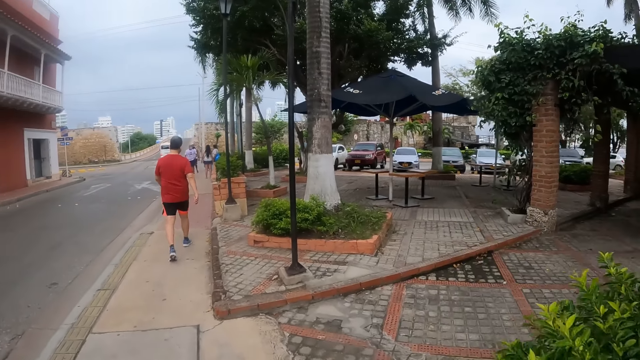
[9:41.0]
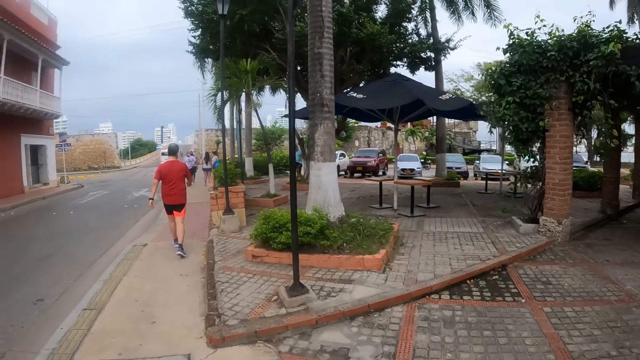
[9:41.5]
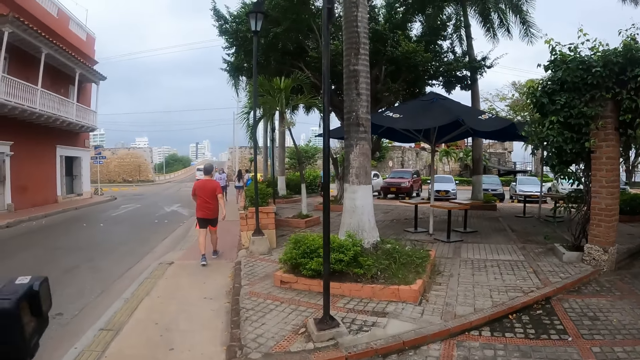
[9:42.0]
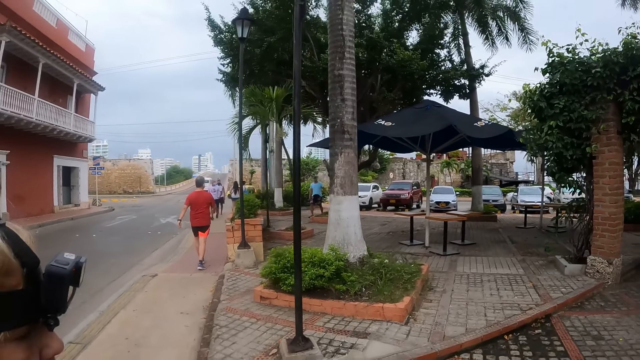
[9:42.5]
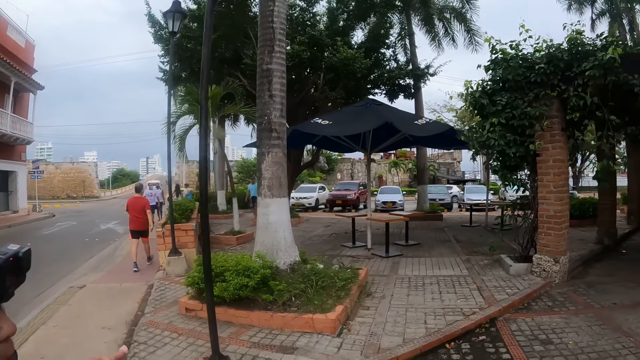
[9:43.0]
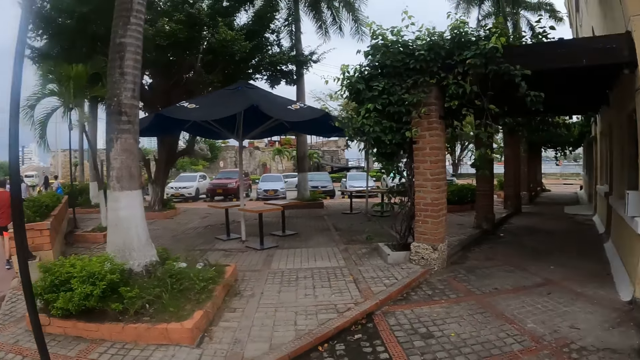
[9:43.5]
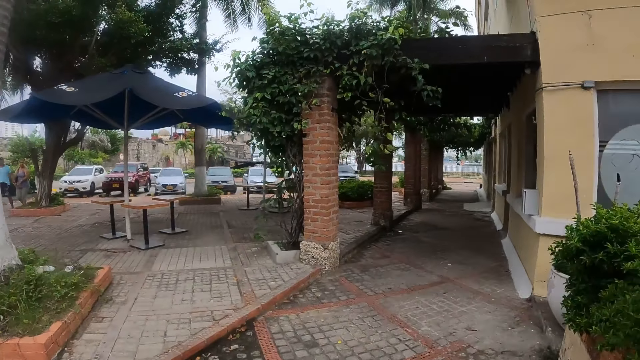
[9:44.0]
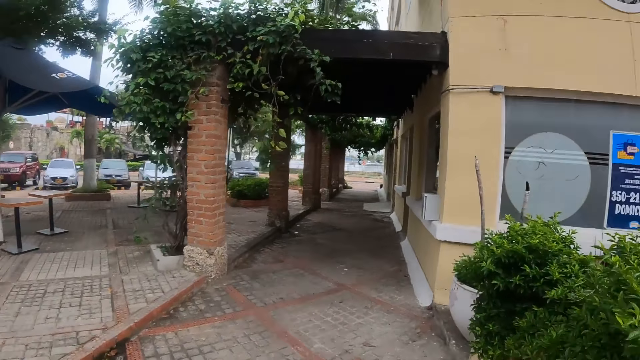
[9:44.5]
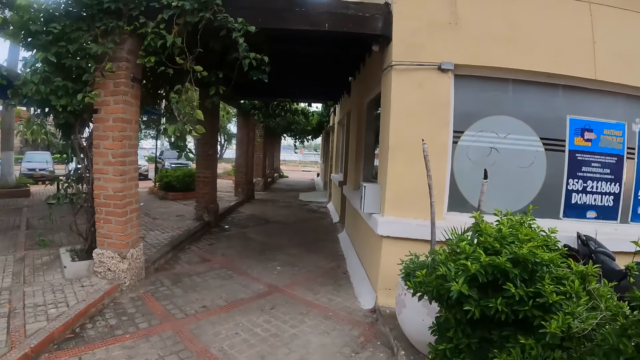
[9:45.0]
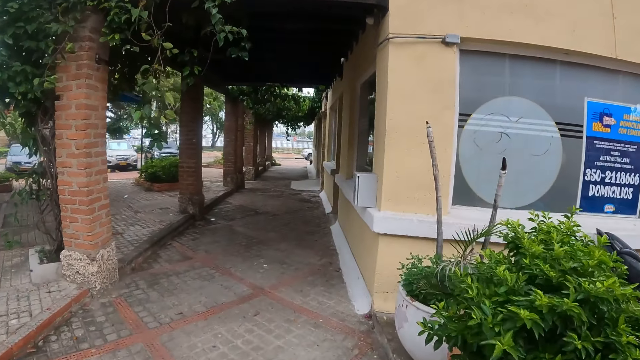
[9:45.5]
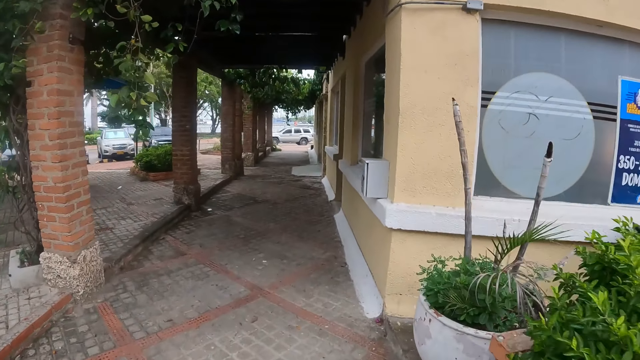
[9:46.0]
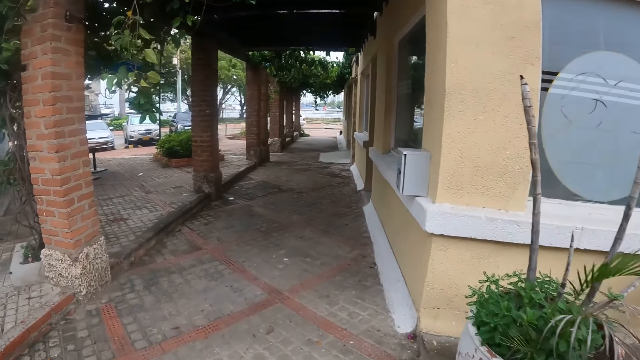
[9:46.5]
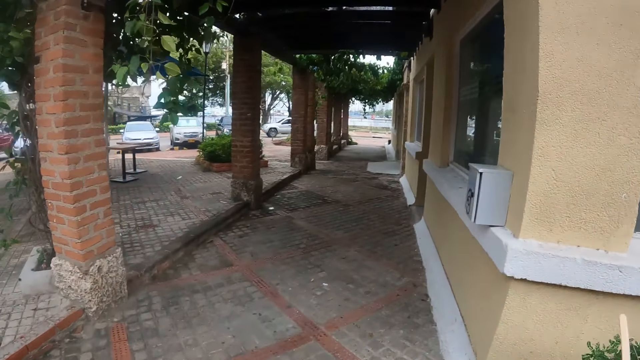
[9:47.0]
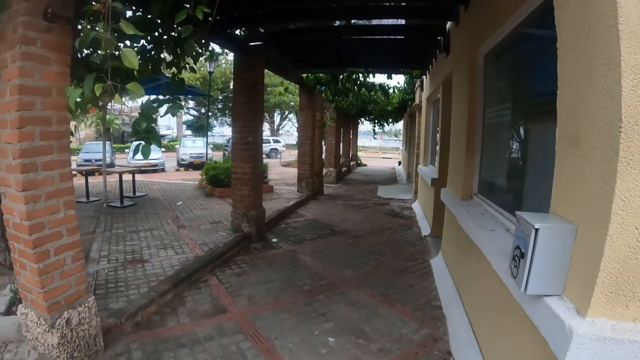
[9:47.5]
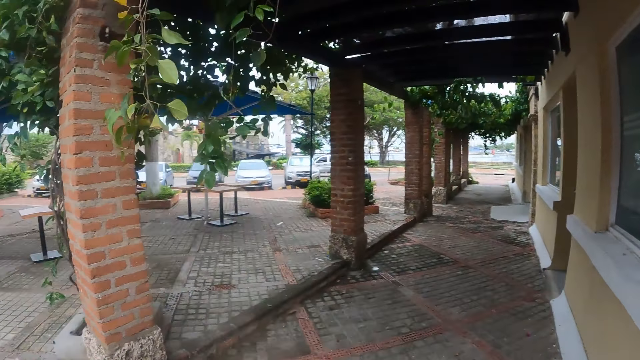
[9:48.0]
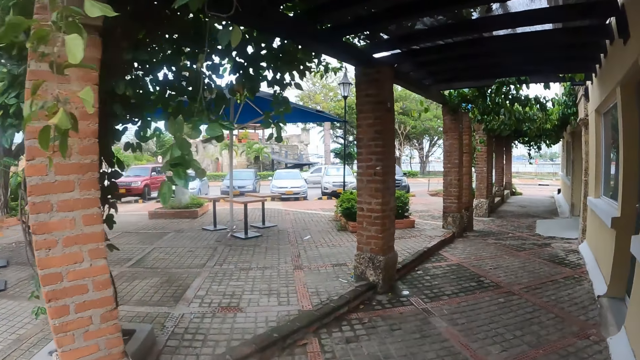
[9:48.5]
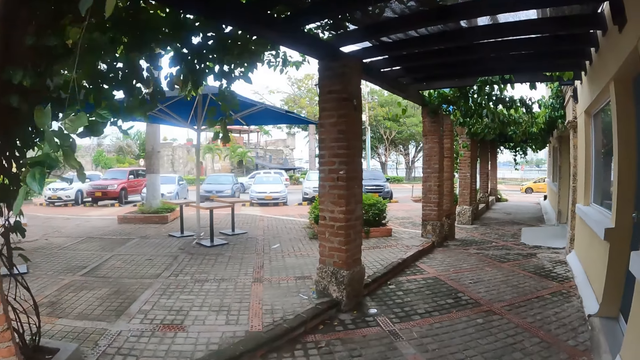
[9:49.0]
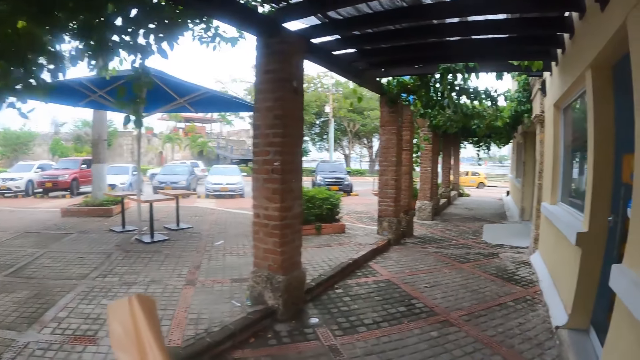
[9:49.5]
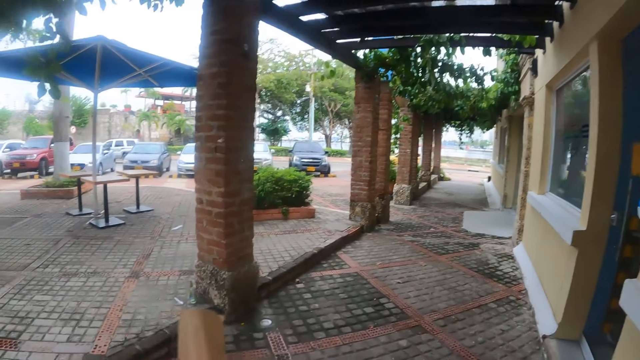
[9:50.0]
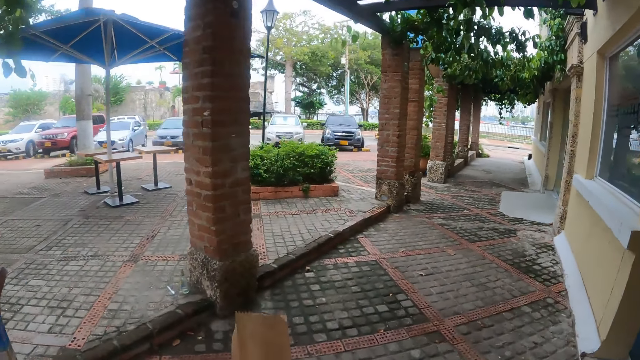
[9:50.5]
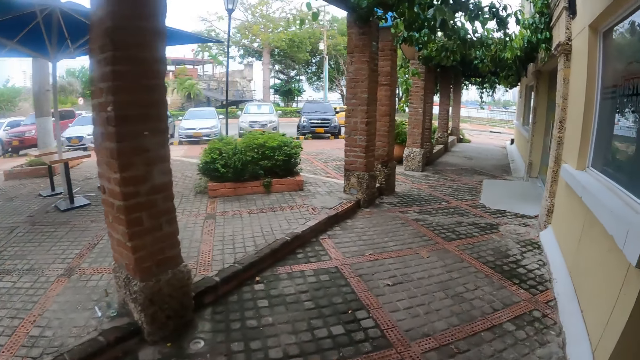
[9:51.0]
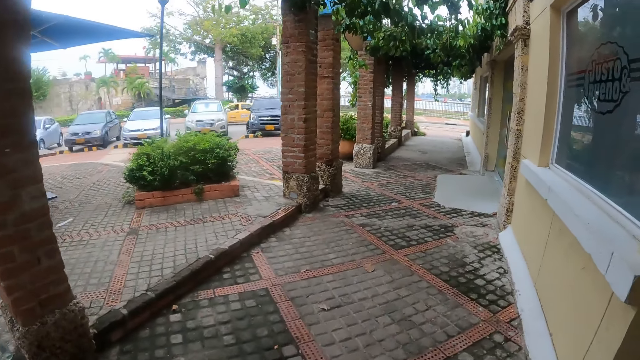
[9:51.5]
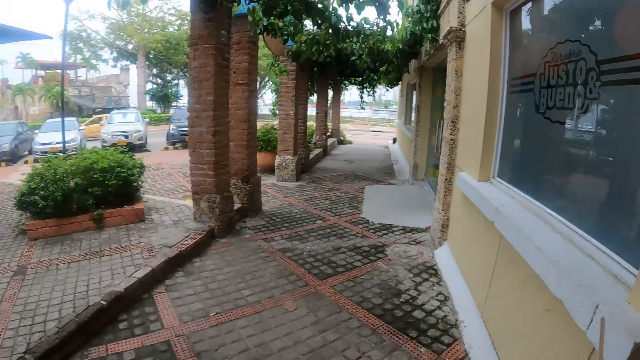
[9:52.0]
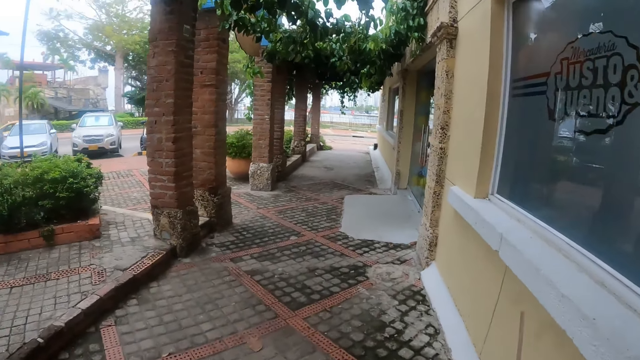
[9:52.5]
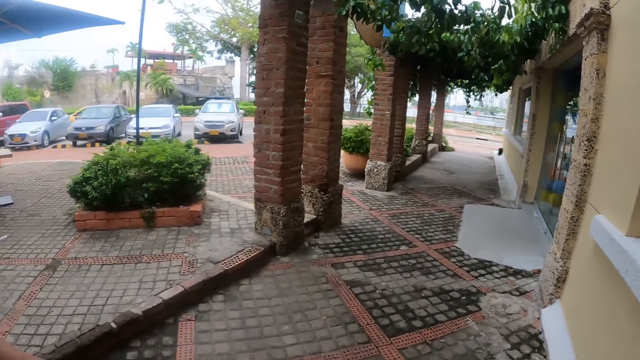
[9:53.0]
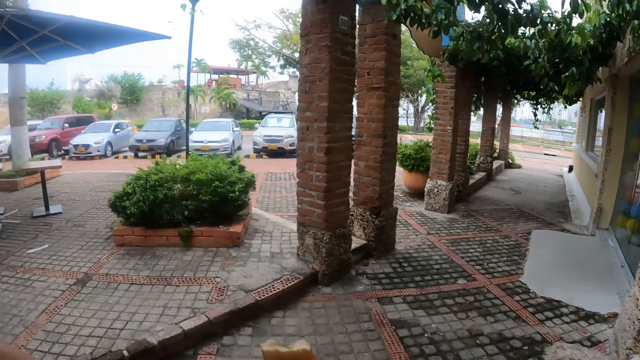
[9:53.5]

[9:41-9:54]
A woman walks around. The camera wearer walks around on a pavement. The woman carries a khaki bag.

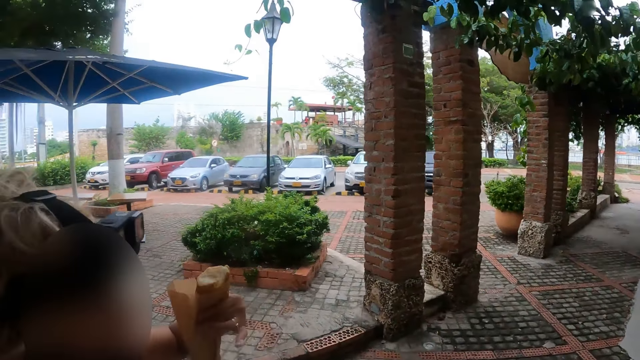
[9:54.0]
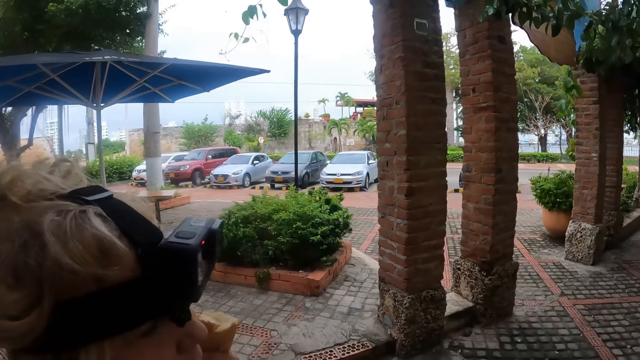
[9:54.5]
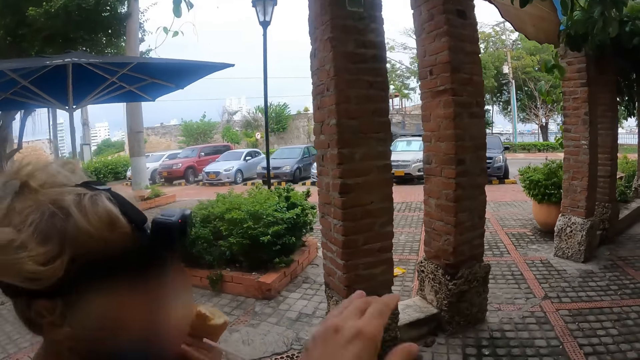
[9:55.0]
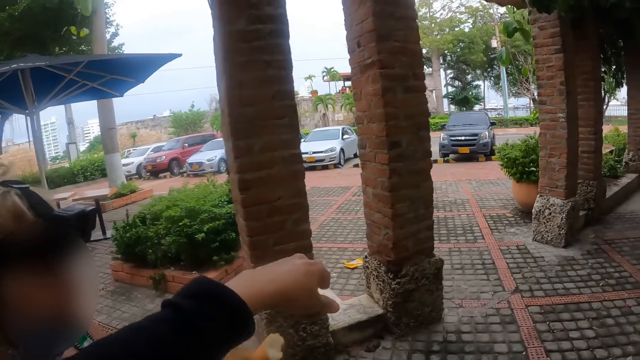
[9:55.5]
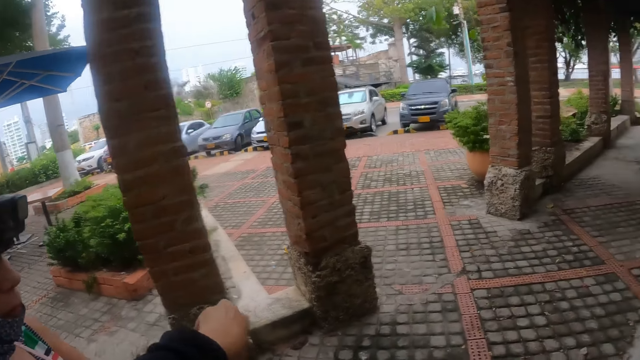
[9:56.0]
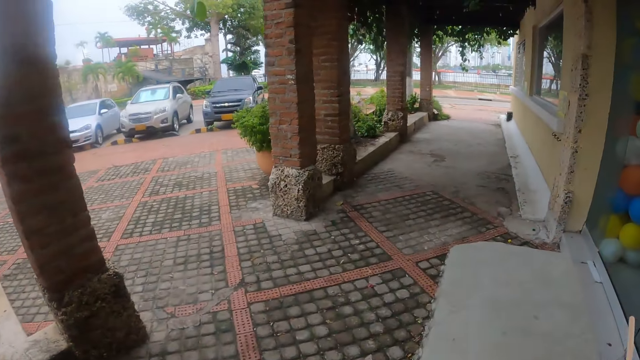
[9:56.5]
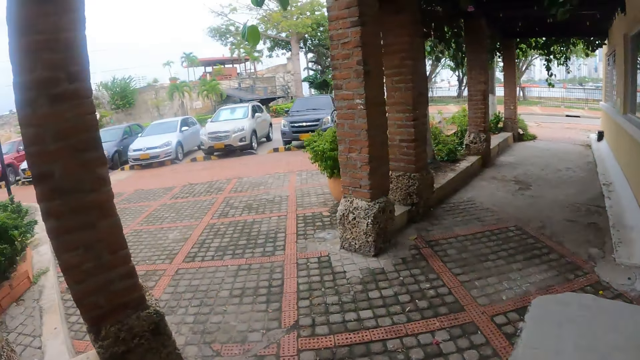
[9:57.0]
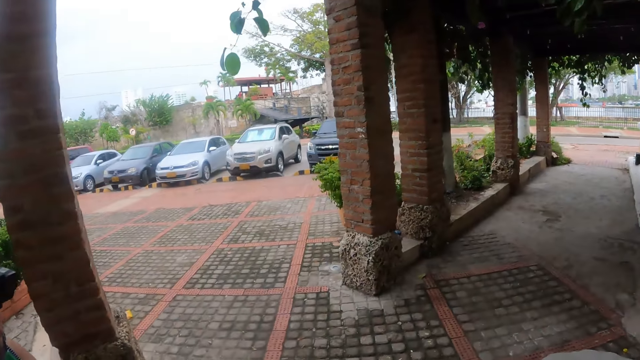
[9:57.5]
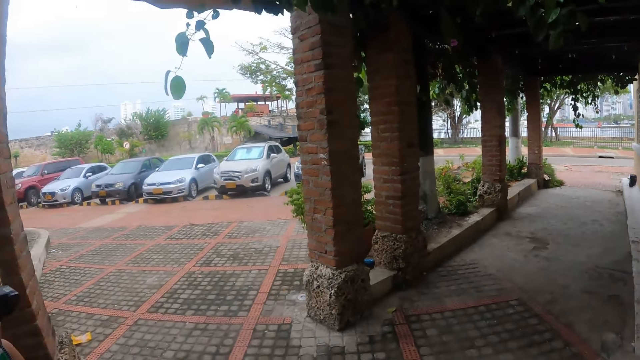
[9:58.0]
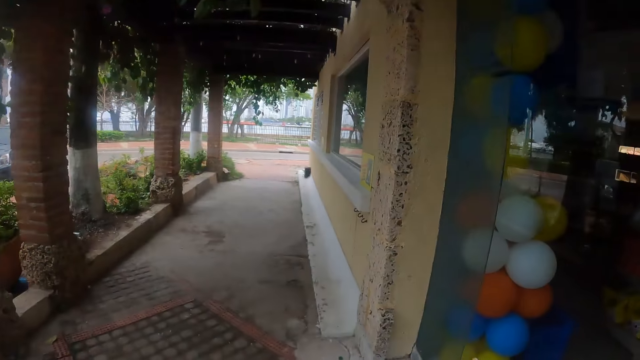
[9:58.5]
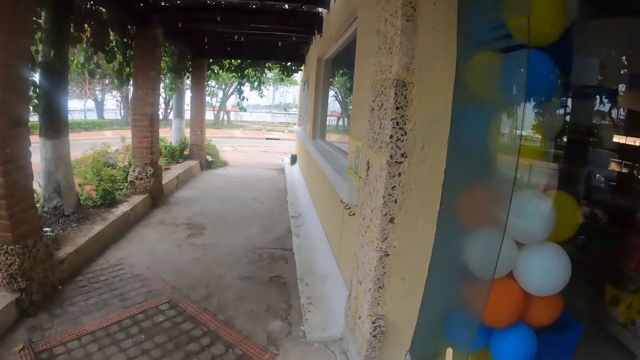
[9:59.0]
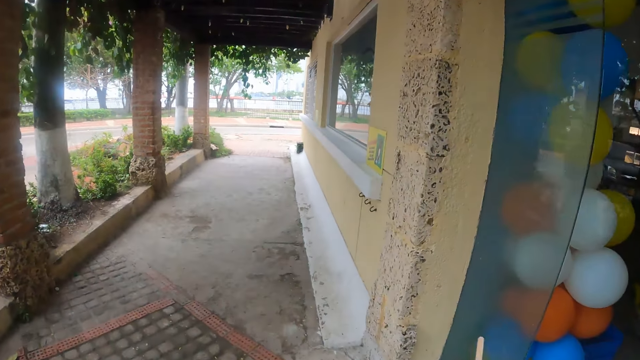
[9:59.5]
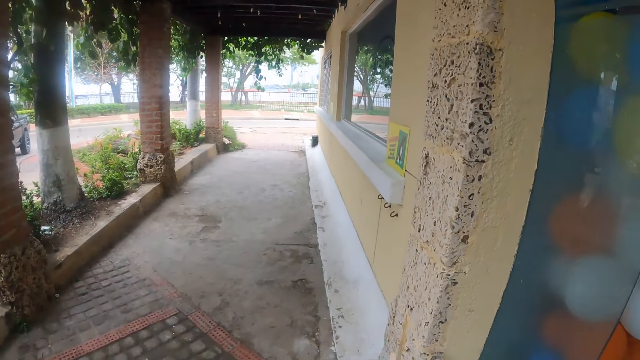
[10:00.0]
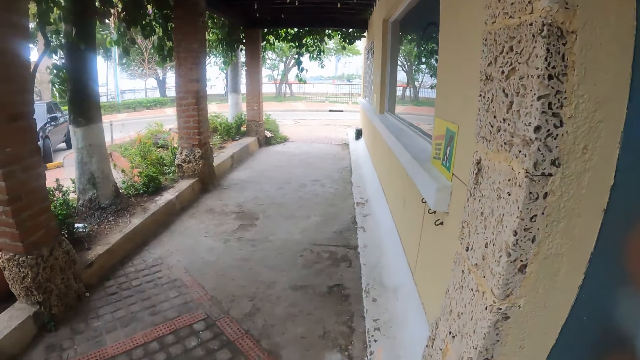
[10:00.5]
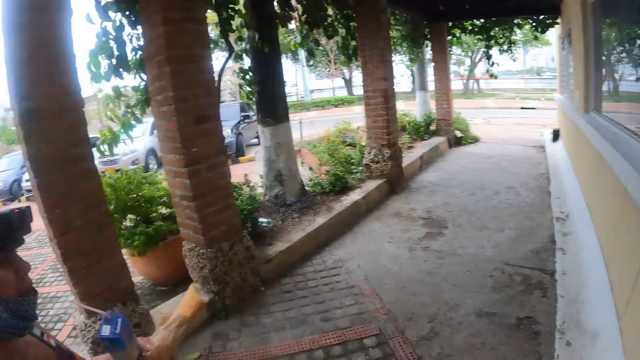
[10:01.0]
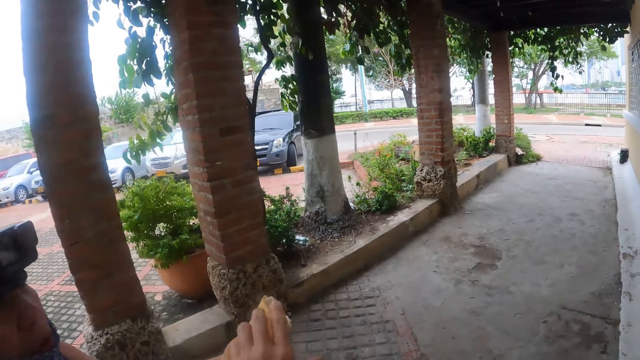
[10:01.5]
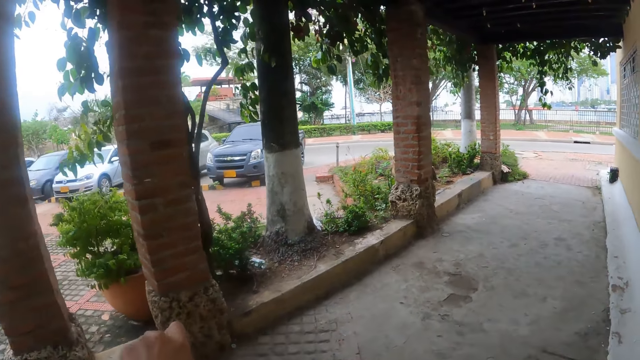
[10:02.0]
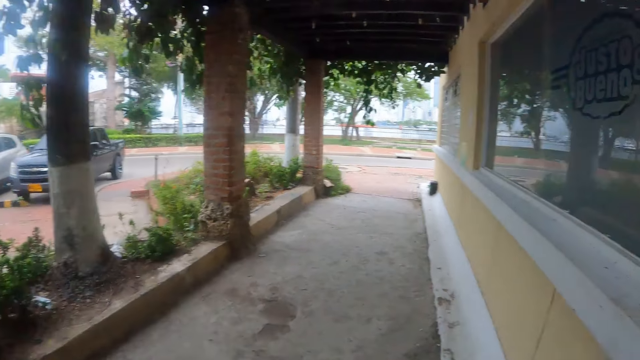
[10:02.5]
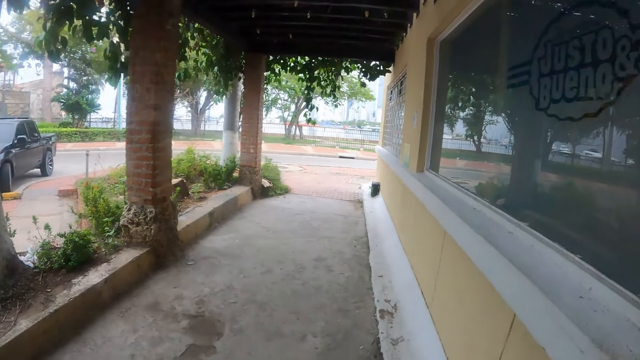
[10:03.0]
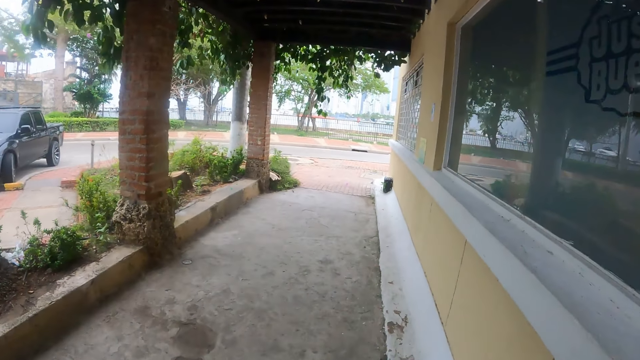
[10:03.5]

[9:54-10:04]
The camera wearer lifts the hand. They walk around on a pavement.
